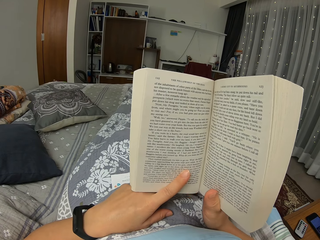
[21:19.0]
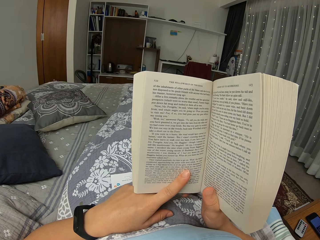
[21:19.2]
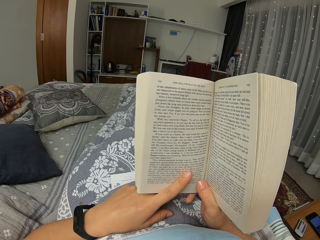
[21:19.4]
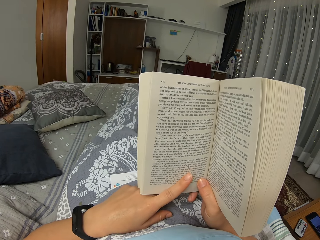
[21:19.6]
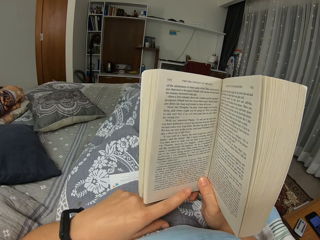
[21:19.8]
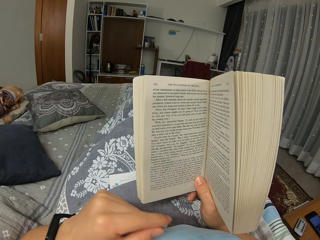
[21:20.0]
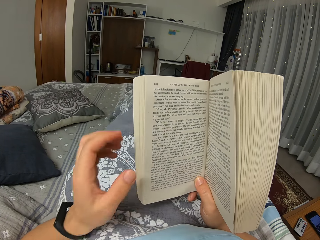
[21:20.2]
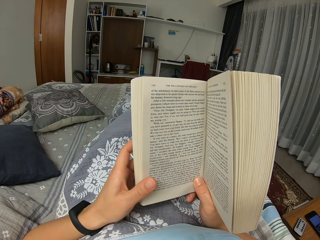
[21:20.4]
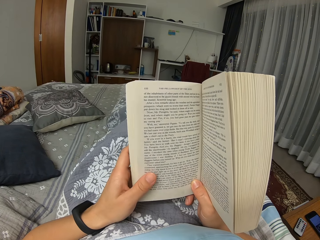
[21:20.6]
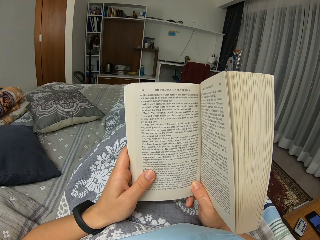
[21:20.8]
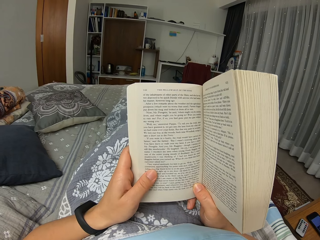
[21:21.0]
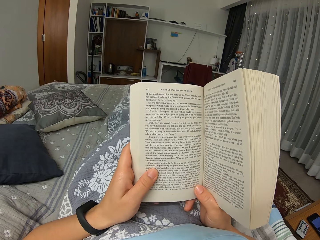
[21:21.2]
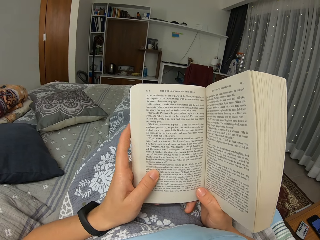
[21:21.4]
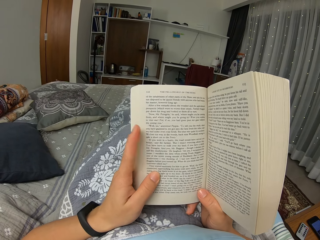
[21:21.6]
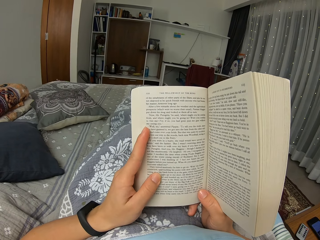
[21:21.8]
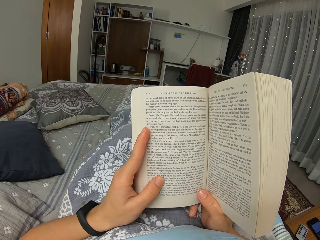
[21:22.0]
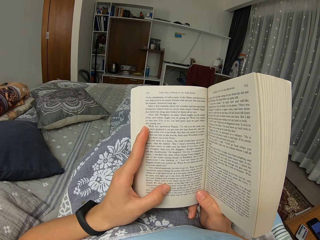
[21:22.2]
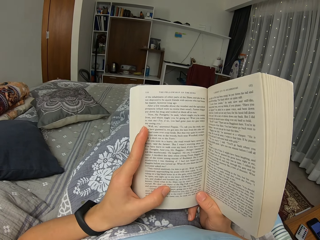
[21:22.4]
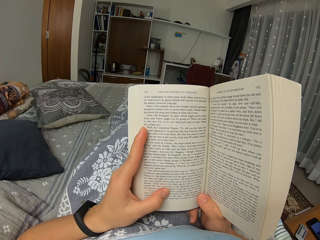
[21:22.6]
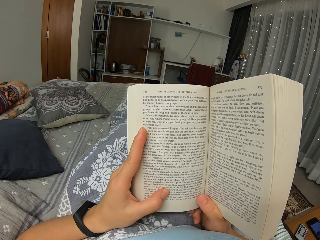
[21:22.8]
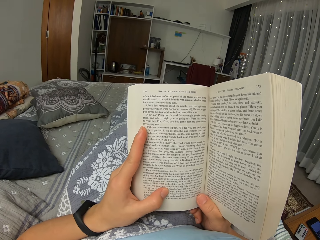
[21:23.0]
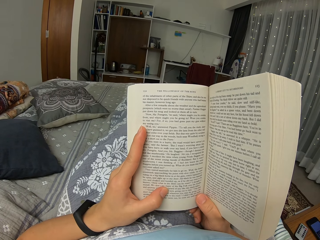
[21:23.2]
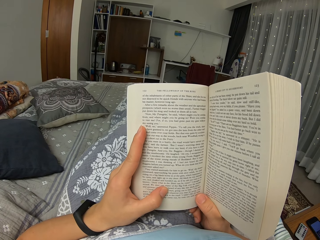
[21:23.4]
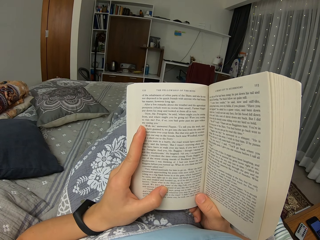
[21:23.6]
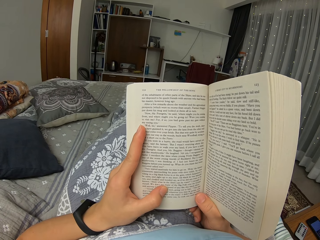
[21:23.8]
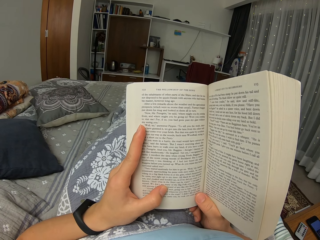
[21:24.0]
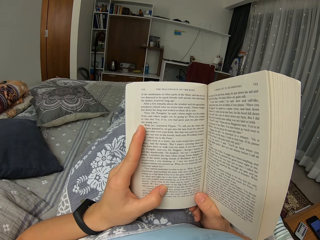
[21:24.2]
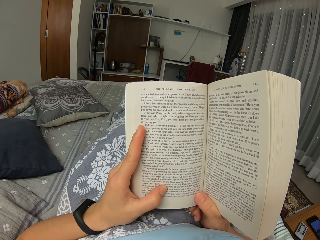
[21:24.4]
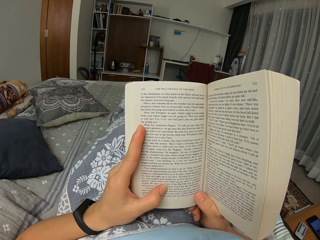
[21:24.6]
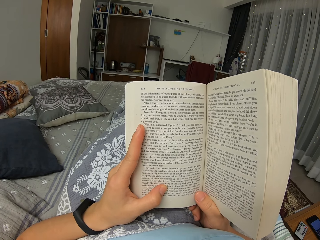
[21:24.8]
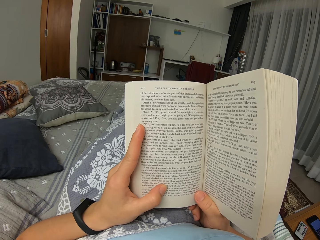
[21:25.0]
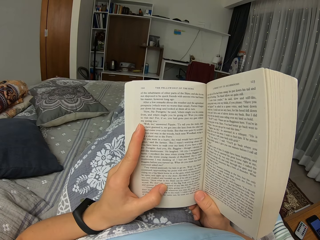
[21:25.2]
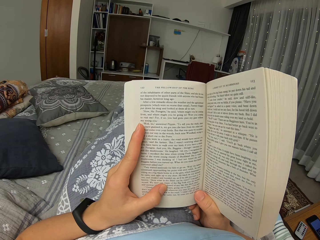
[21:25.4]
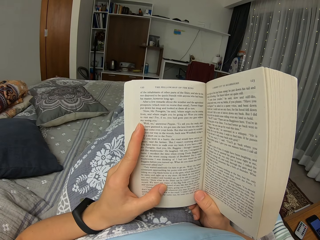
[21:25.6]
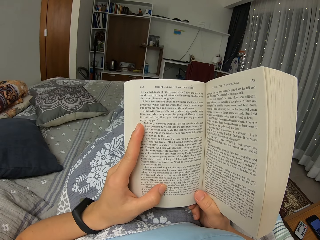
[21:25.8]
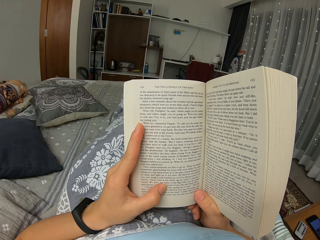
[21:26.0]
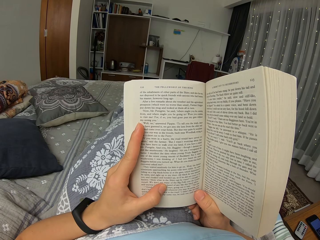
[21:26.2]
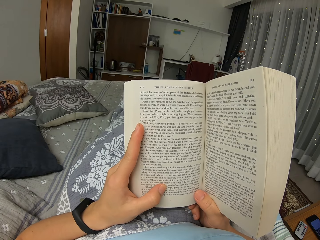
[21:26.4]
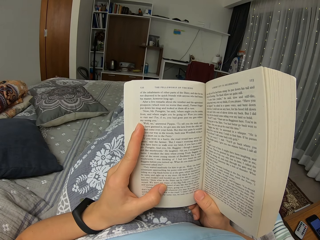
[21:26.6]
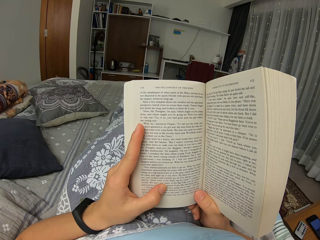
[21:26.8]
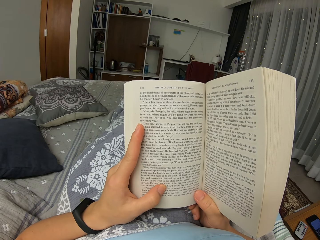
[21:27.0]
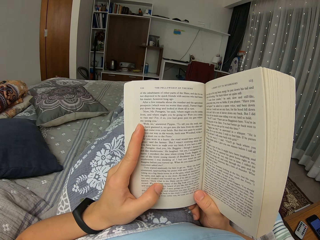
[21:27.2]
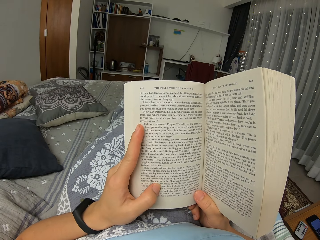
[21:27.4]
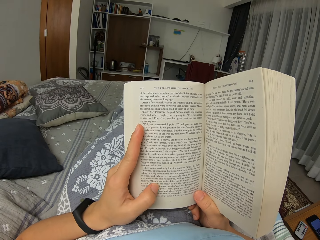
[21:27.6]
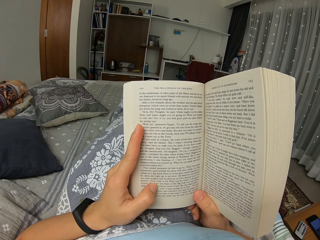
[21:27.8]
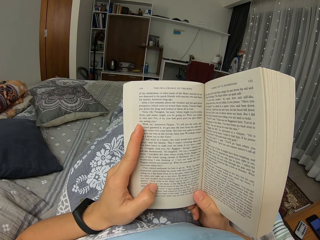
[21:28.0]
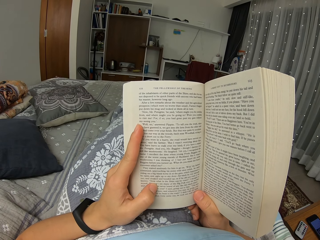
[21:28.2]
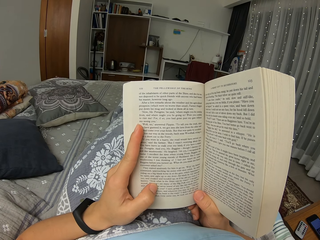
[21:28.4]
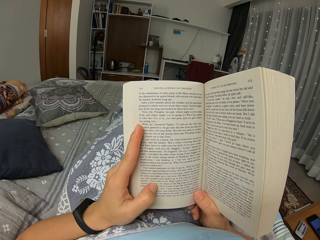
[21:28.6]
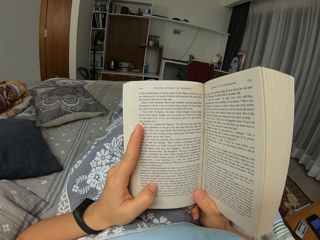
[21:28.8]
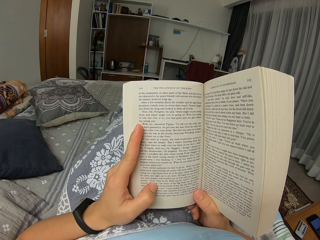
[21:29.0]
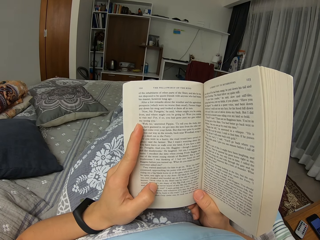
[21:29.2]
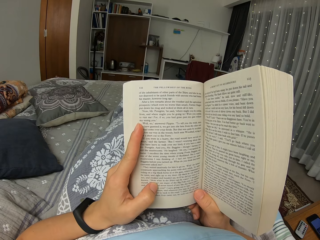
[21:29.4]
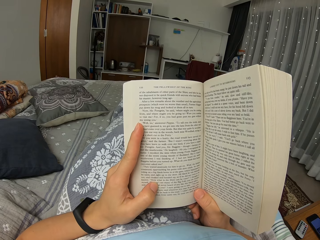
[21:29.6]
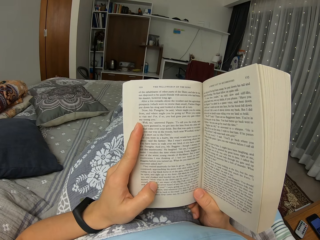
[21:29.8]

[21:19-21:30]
The camera wearer moves the book. They move a leg. They move their fingers. They move a thumb.

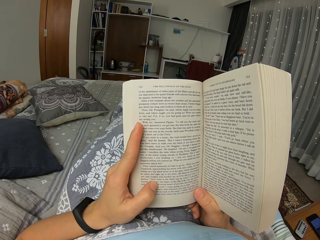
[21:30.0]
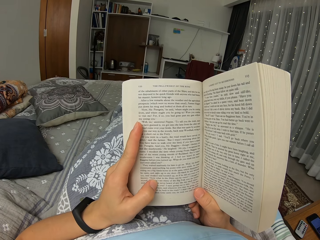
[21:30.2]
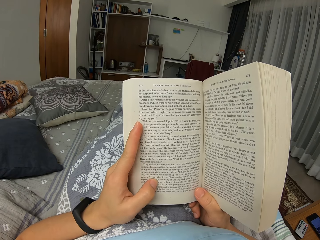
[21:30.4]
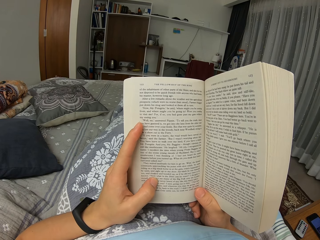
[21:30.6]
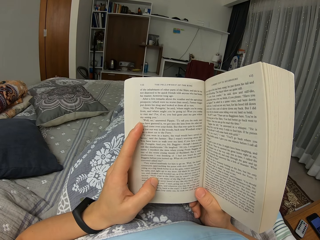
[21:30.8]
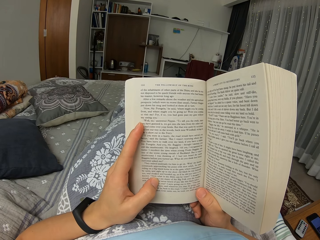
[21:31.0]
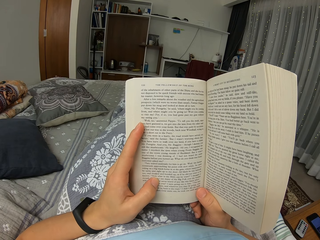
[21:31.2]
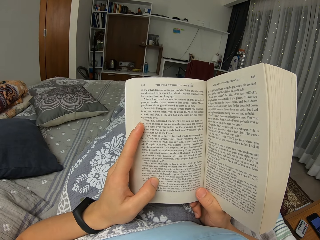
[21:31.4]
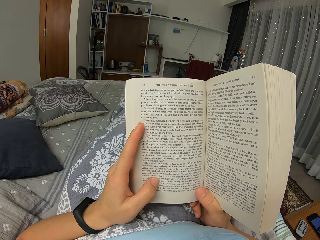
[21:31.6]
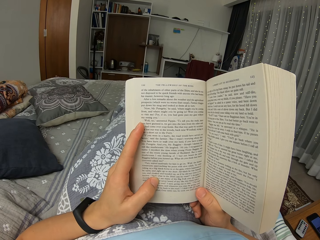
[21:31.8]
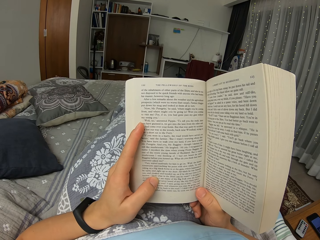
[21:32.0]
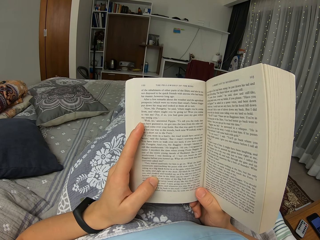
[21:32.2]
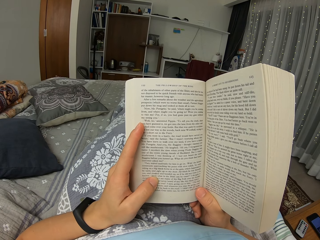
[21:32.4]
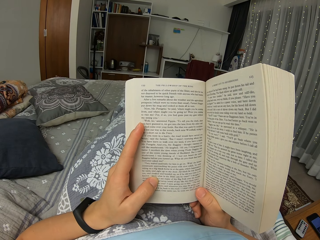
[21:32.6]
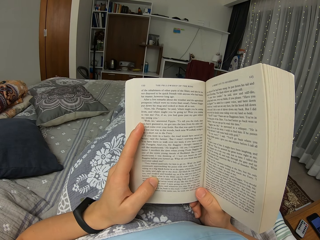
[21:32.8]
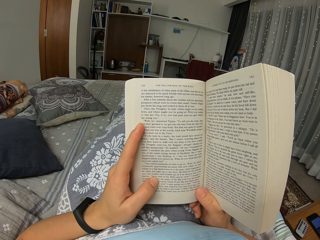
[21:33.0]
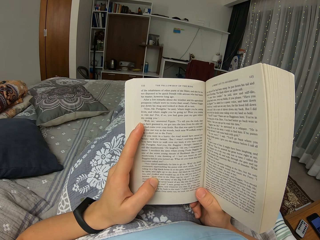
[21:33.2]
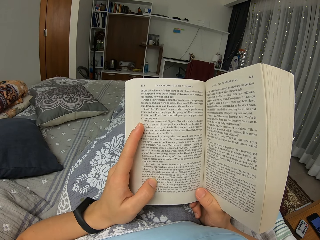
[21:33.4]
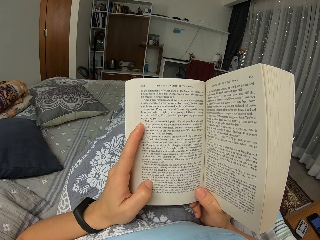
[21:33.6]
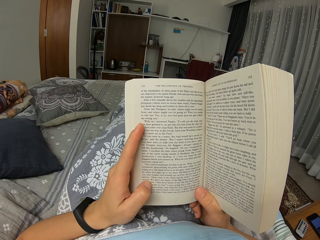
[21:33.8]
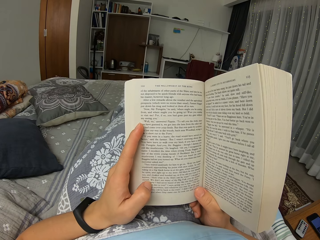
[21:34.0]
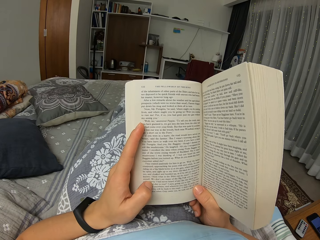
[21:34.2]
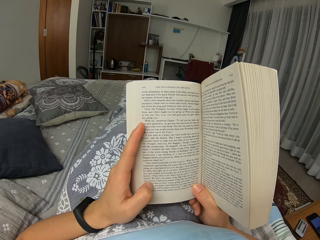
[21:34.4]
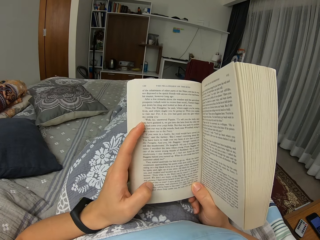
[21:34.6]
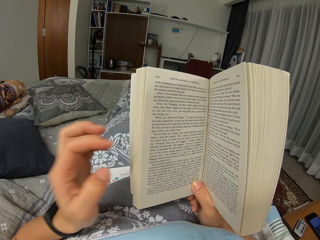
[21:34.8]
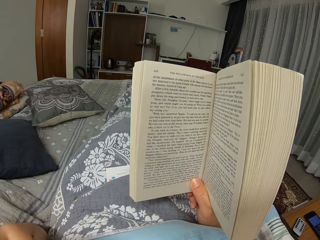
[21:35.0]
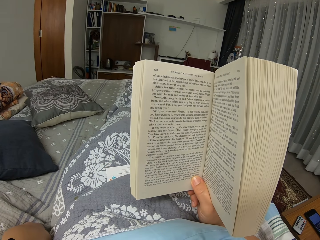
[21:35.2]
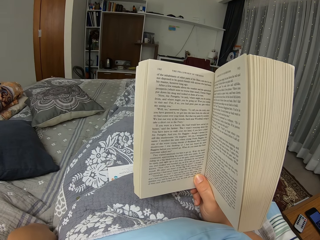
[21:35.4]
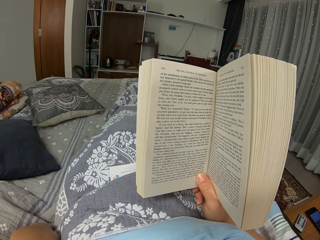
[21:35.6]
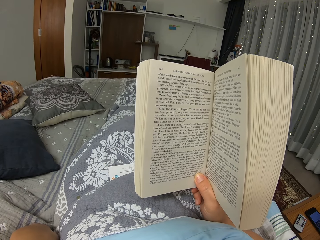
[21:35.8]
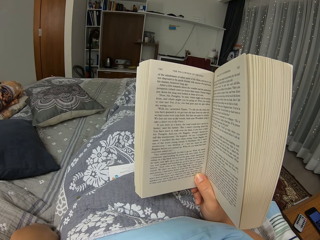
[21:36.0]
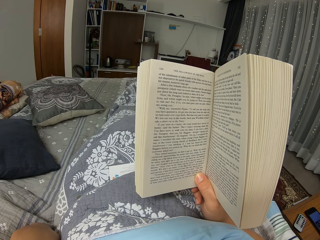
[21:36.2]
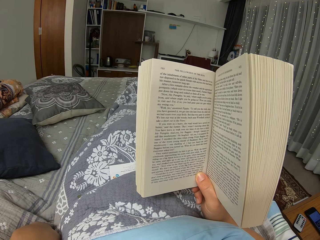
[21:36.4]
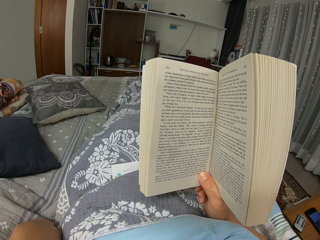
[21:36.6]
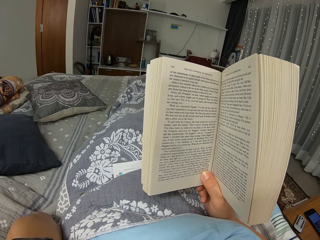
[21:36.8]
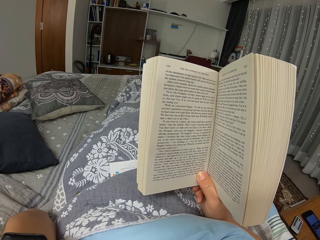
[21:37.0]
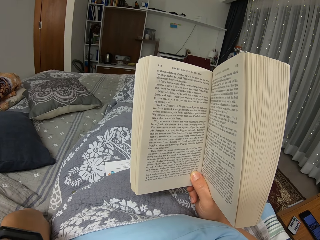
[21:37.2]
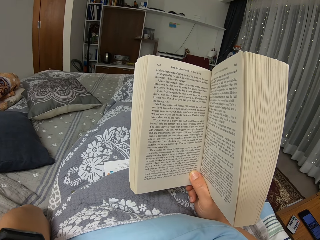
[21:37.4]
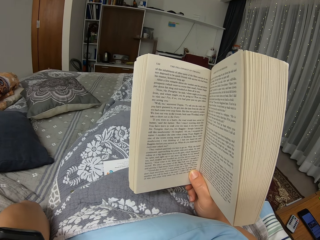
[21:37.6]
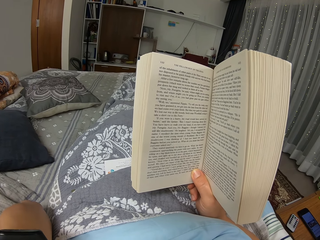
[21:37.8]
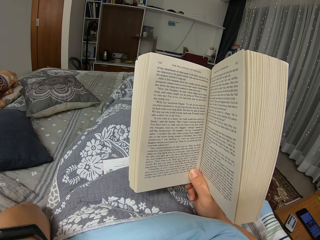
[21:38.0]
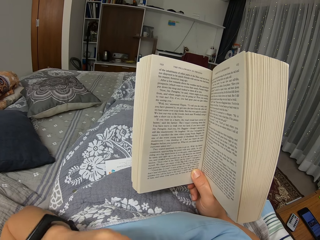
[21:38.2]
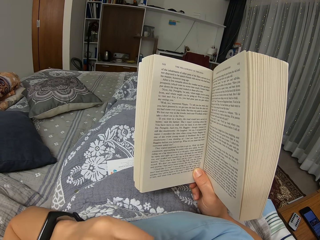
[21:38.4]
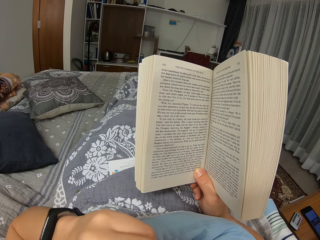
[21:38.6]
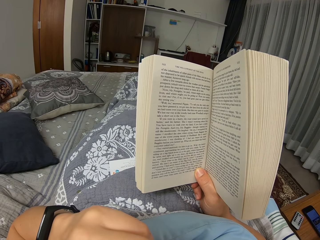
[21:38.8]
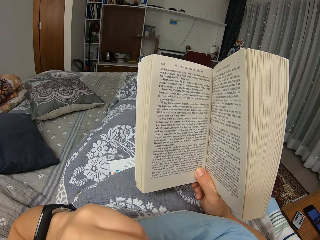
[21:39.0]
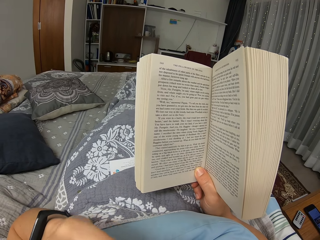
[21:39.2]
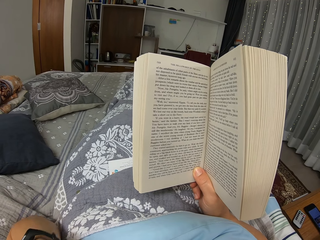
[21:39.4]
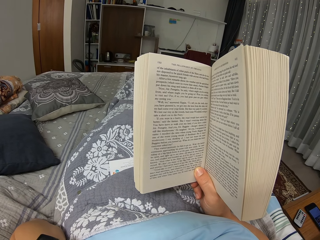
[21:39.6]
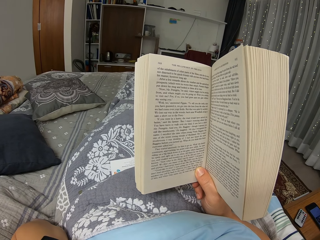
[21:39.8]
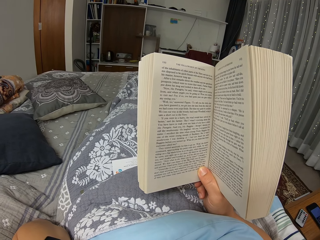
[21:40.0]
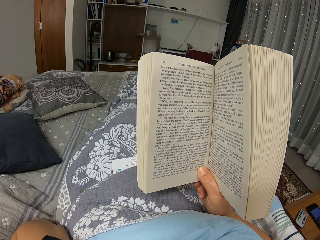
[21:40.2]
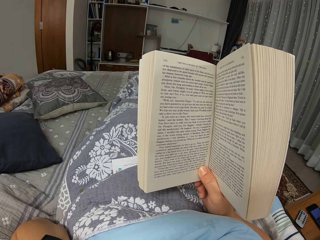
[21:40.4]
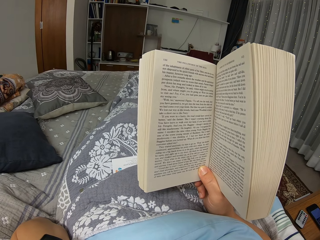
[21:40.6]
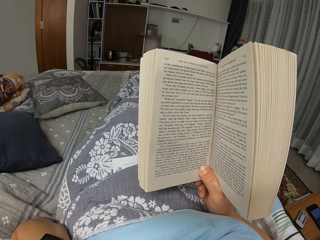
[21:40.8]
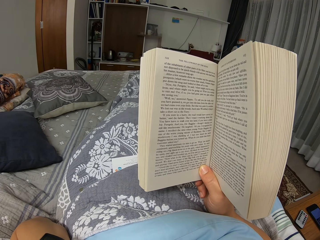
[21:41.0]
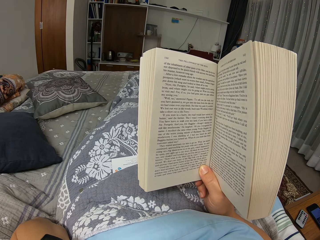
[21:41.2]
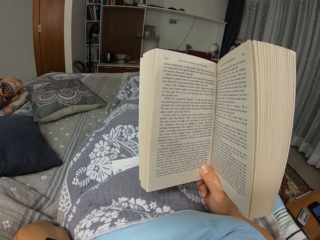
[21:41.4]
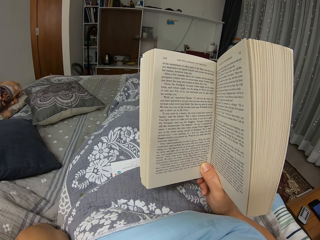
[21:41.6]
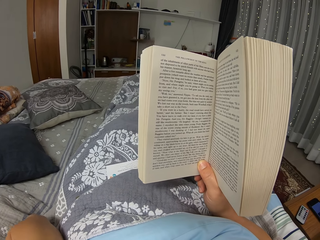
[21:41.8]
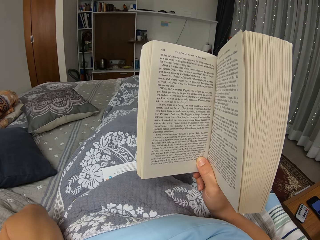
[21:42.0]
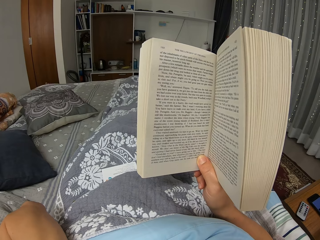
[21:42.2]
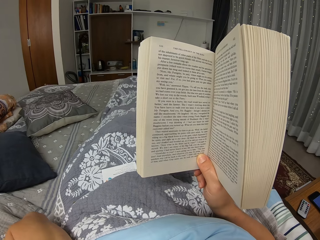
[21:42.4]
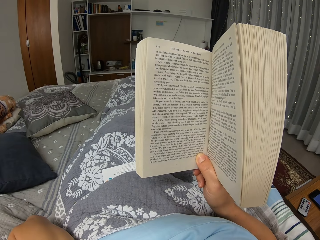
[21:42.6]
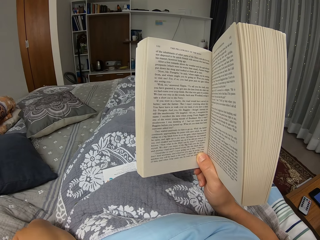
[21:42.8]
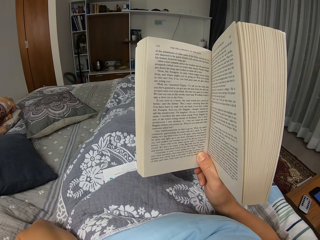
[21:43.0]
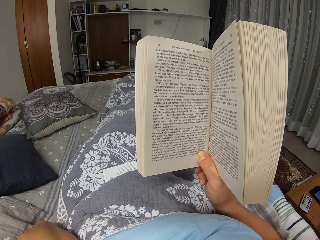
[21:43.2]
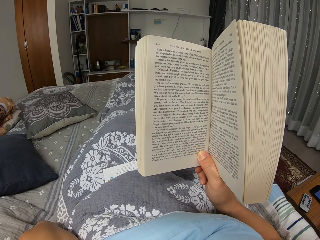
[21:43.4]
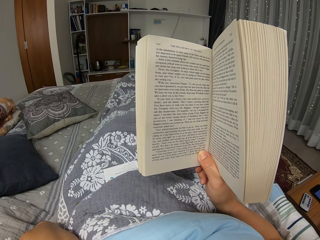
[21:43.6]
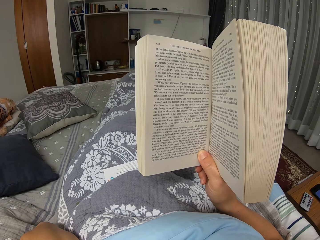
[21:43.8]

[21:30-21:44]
The camera wearer moves a thumb. They move a hand. They touch the face with the left hand. They read the book.
